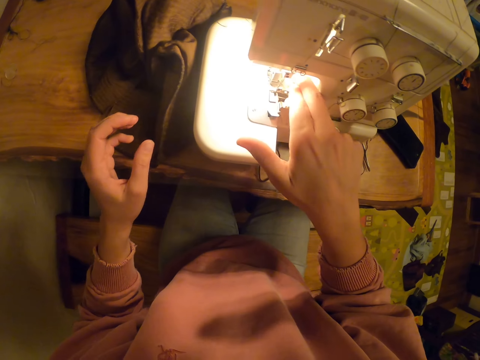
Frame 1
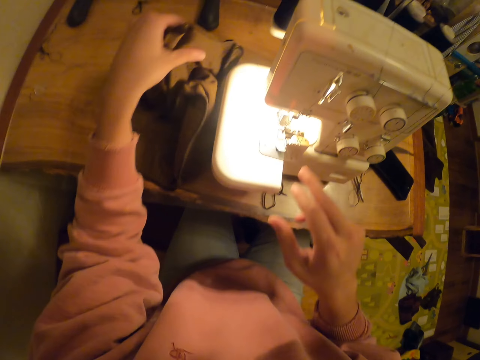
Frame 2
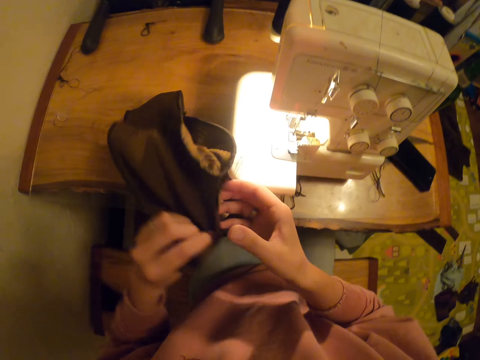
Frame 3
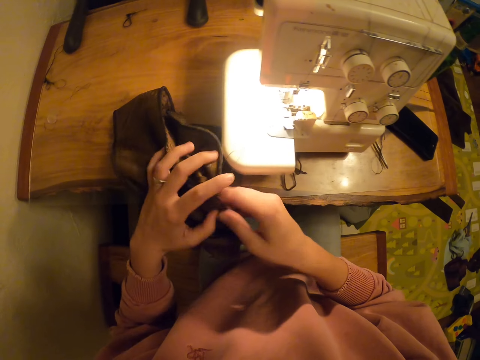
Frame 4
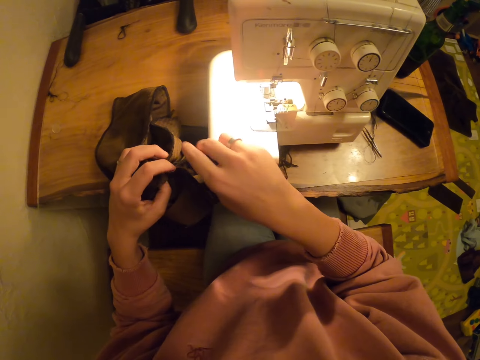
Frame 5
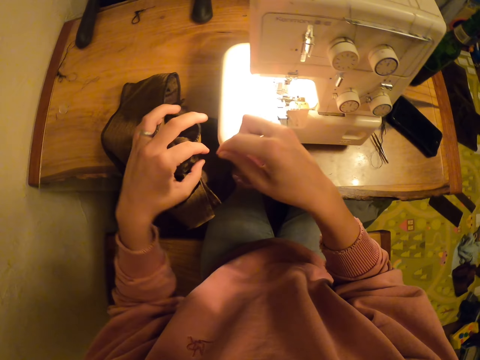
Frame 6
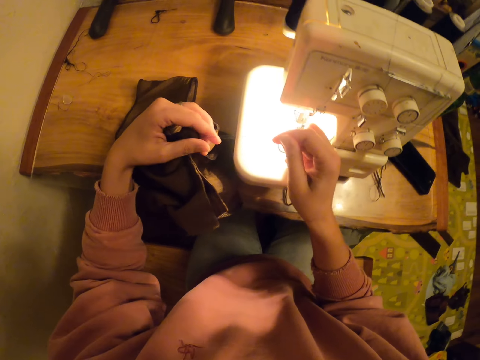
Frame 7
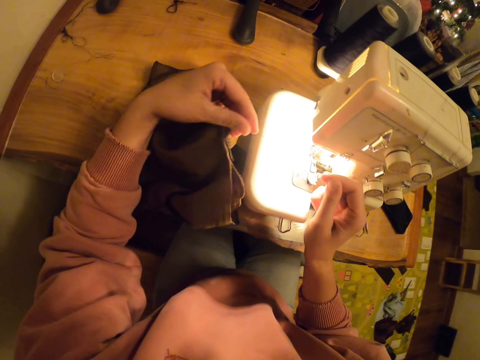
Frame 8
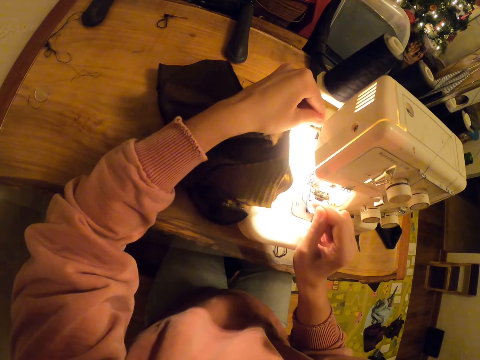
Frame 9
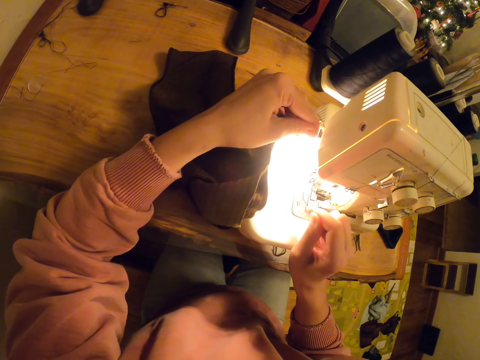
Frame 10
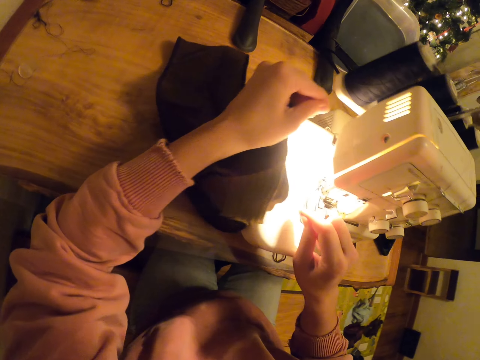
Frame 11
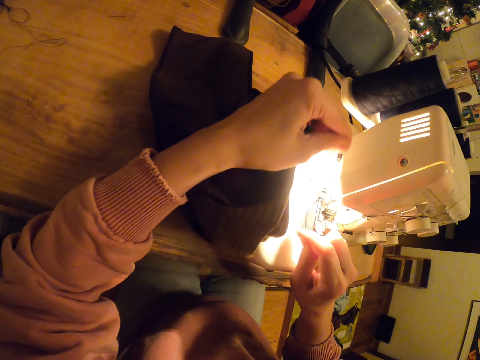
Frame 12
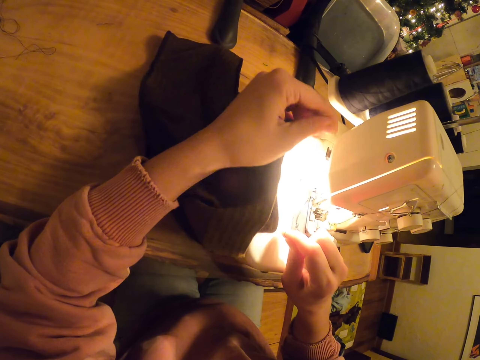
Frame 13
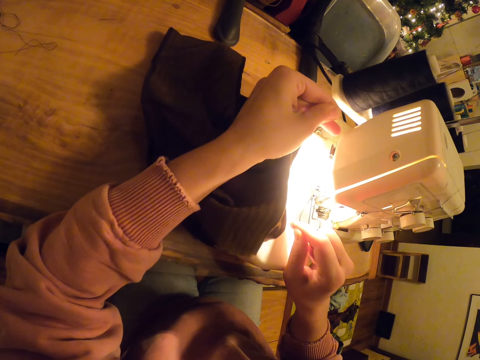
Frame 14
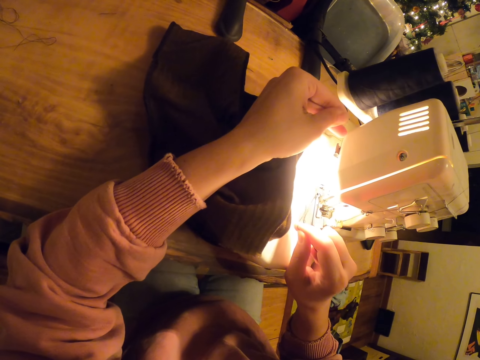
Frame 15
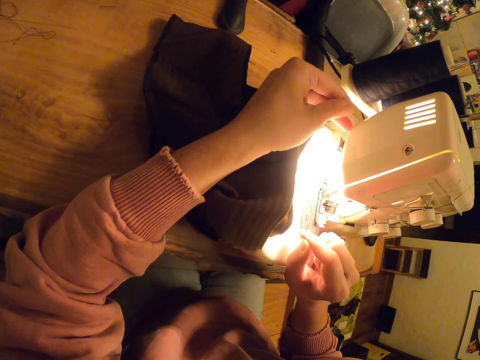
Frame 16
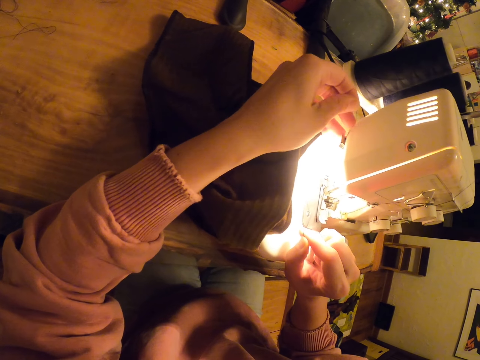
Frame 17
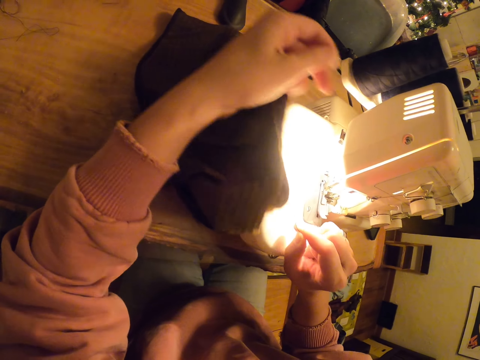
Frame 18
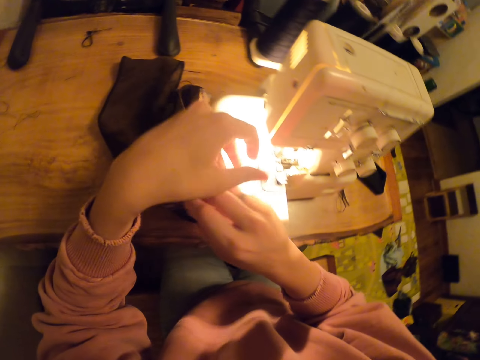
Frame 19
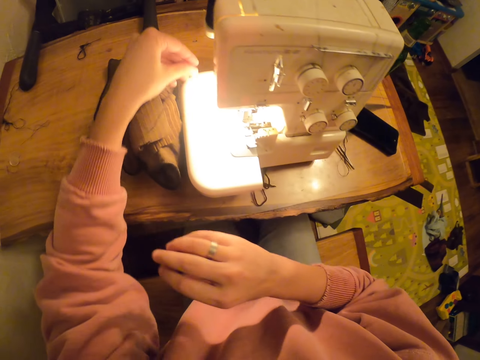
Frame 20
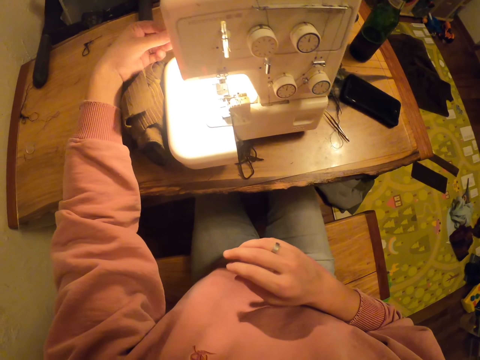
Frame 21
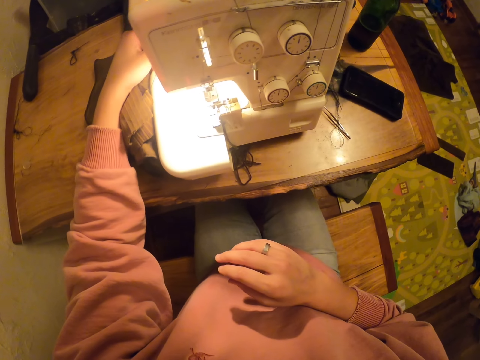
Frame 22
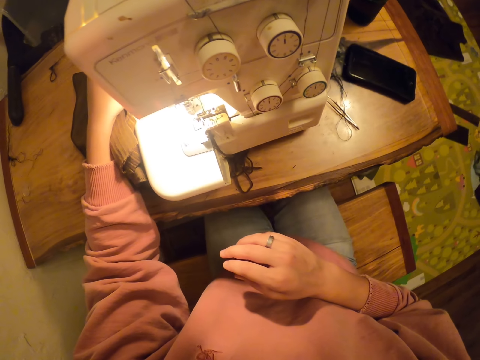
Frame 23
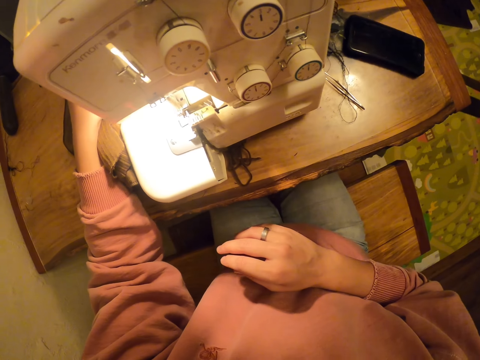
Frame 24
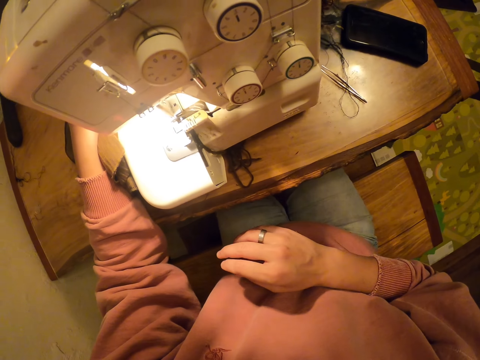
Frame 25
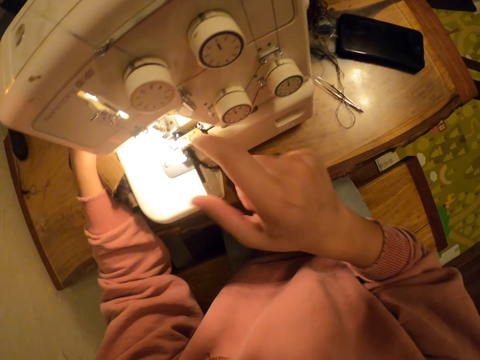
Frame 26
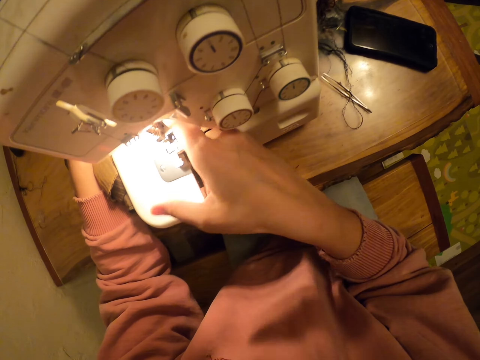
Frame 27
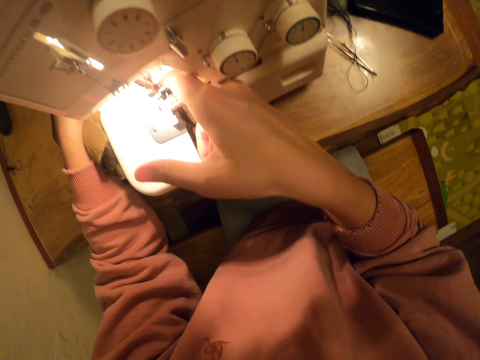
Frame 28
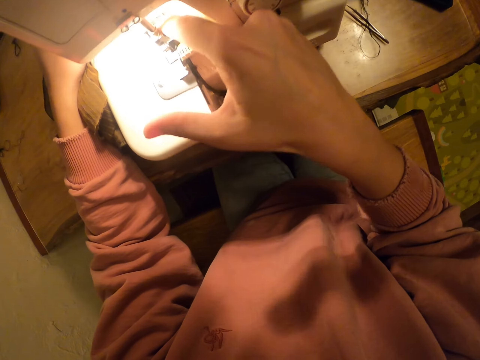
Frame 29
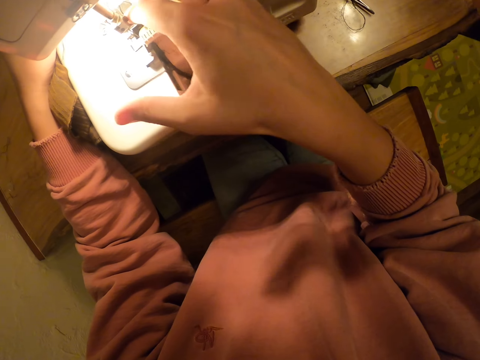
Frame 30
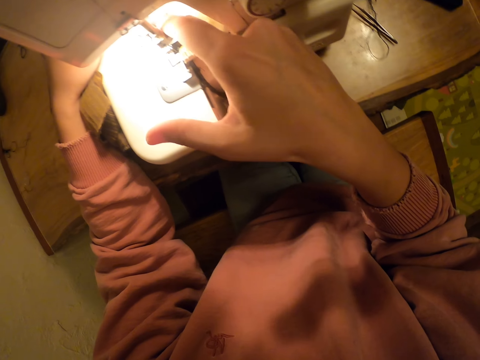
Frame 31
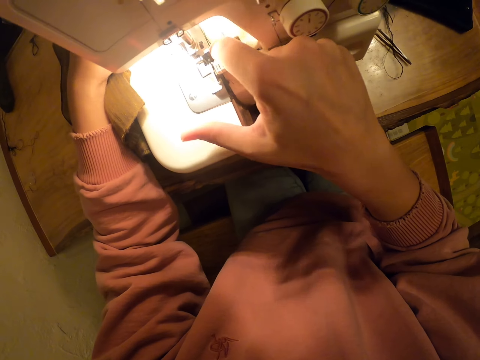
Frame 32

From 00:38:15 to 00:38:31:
The camera wearer picks up the piece of cloth on the table. They touch the cloth. They cut the thread on the cloth. They touch the thread. They run the sewing machine.

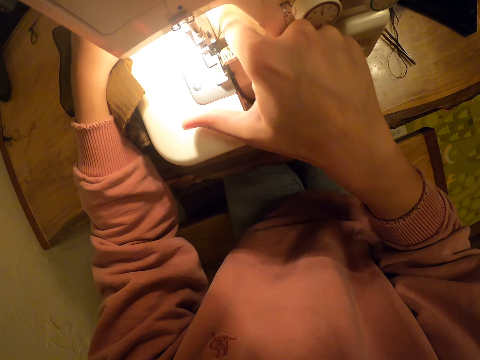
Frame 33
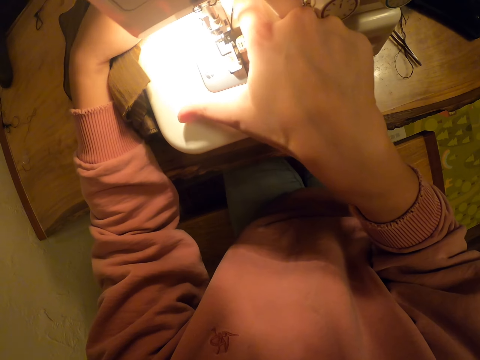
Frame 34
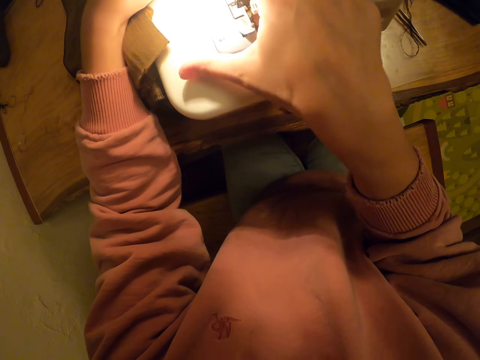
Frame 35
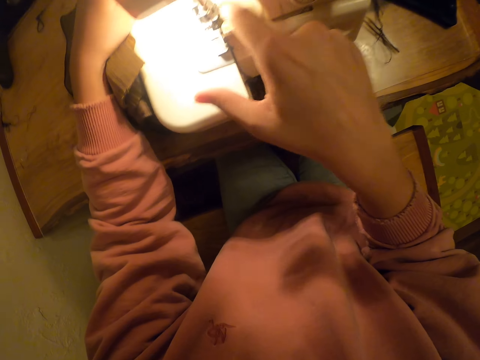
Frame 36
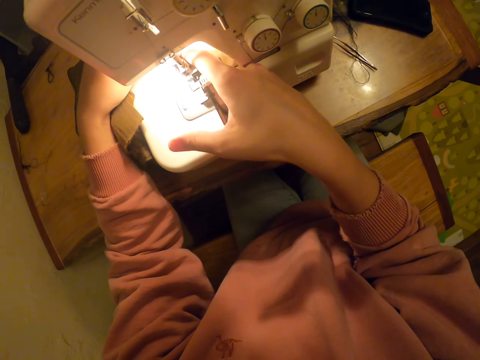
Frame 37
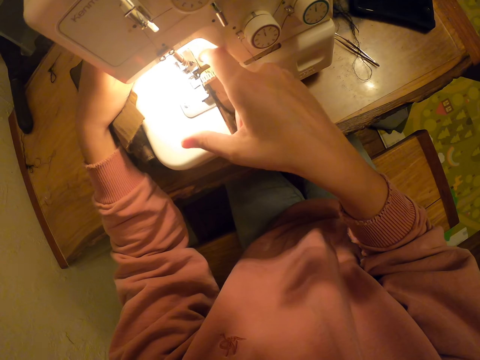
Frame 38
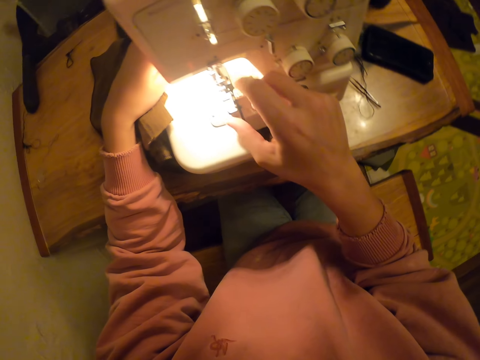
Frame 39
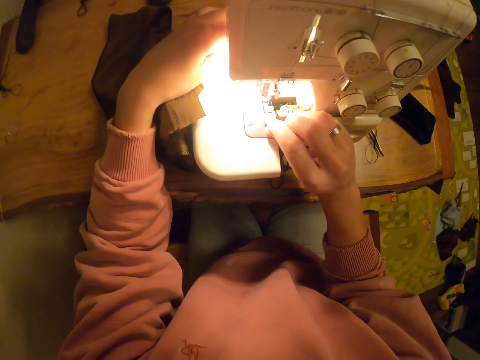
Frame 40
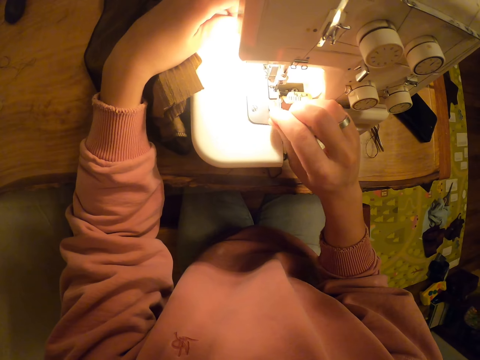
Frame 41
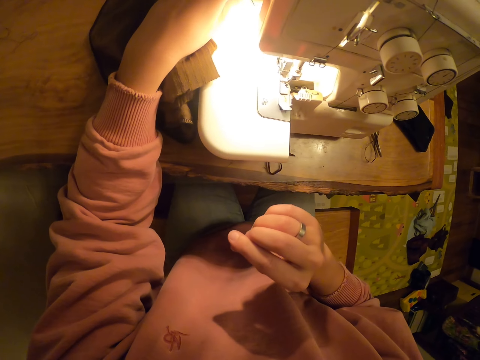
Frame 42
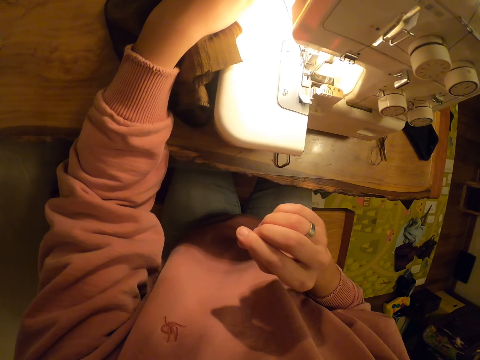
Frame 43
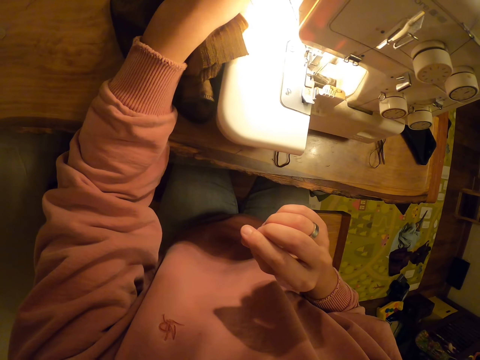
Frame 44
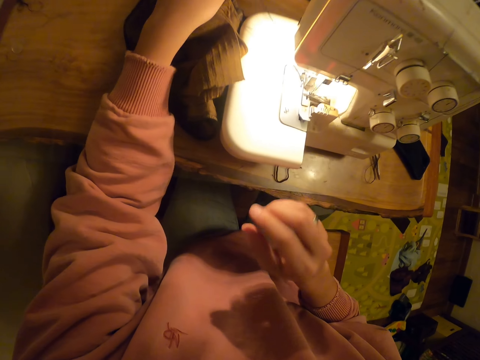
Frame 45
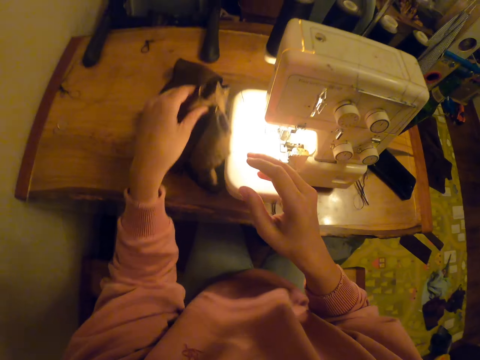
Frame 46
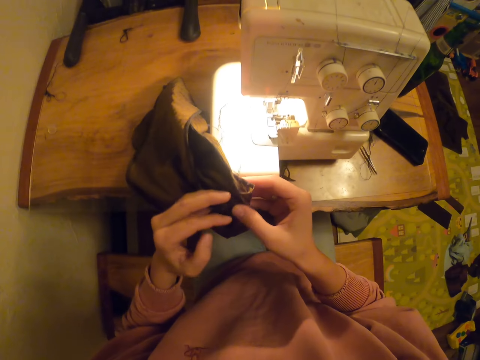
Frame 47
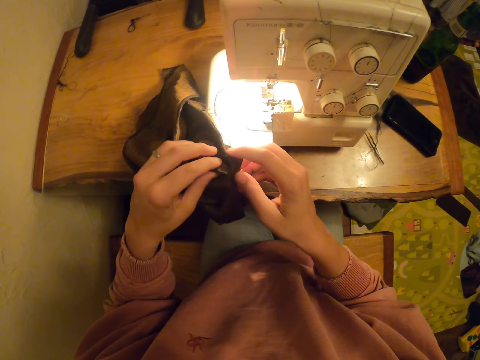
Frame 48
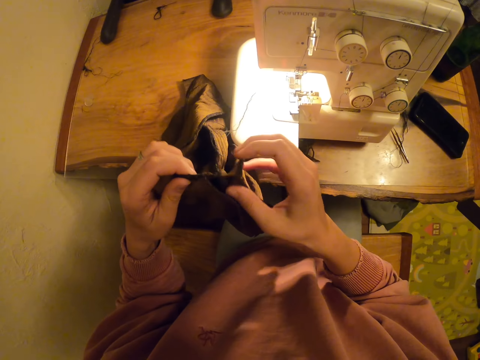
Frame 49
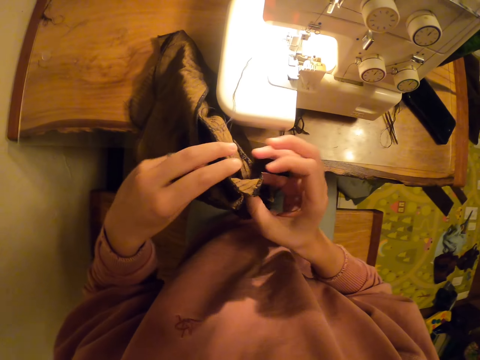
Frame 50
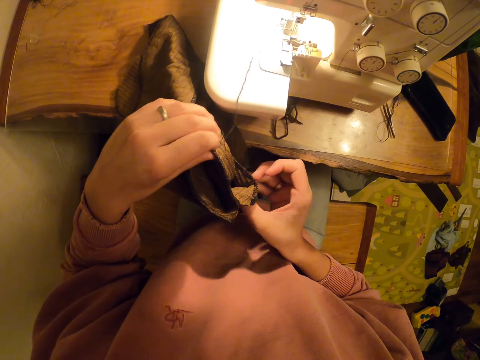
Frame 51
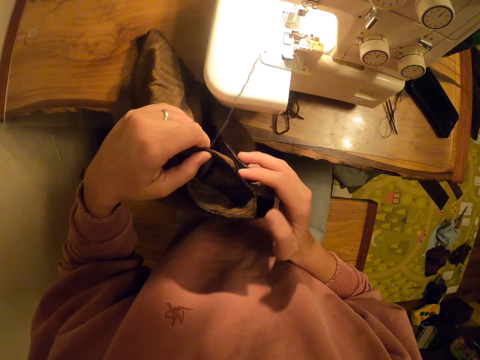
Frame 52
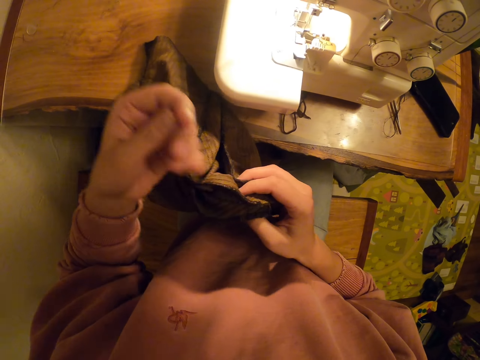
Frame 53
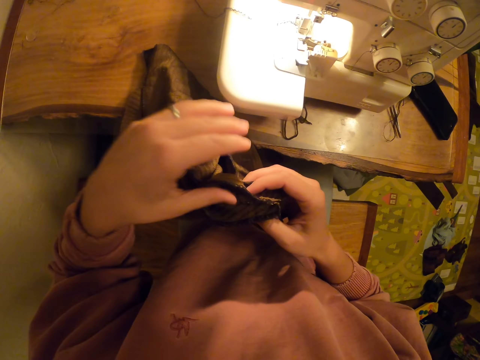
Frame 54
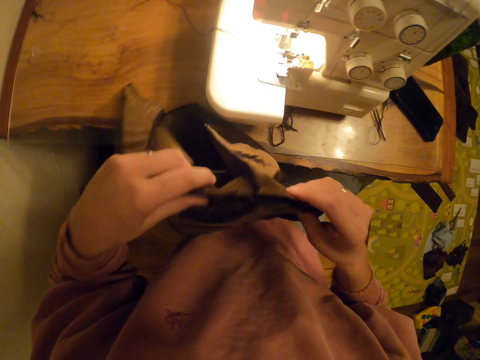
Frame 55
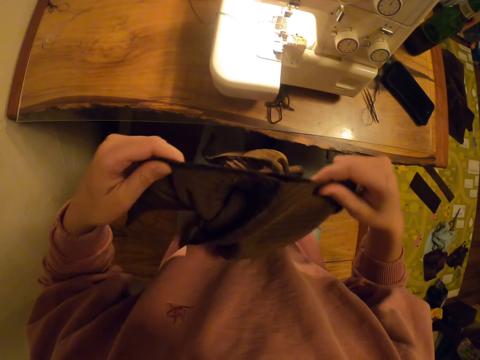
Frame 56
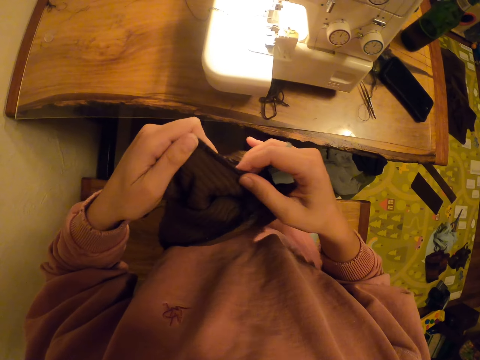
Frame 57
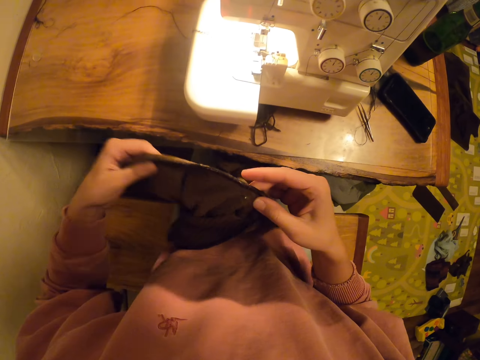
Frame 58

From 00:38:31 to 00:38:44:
The camera wearer picks up the piece of cloth. They touch the cloth.
